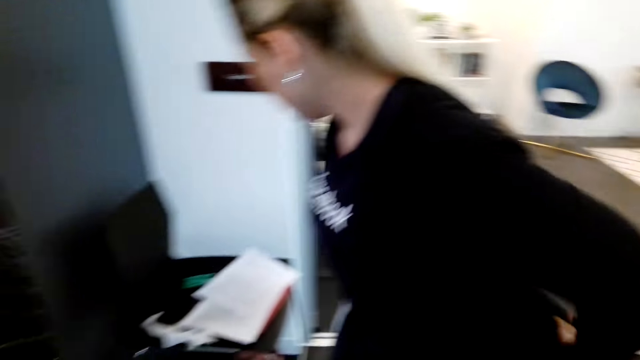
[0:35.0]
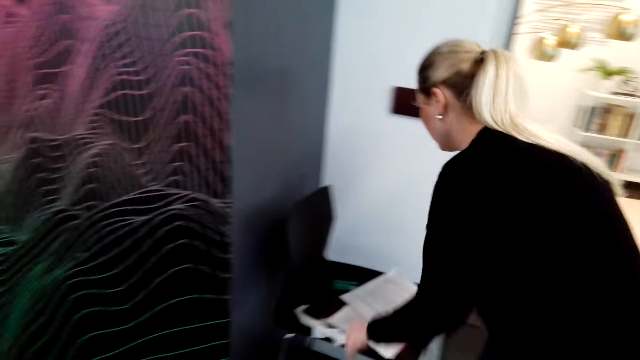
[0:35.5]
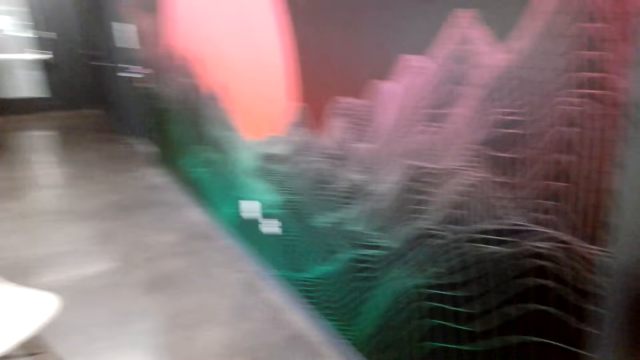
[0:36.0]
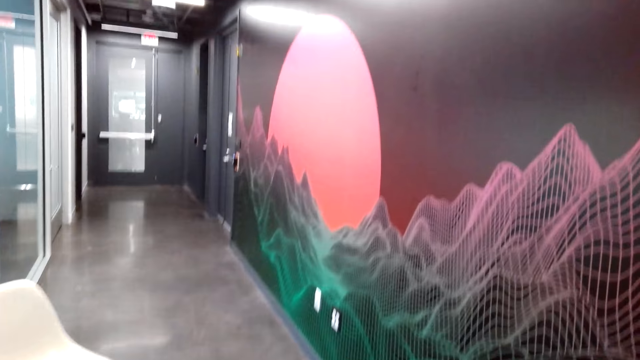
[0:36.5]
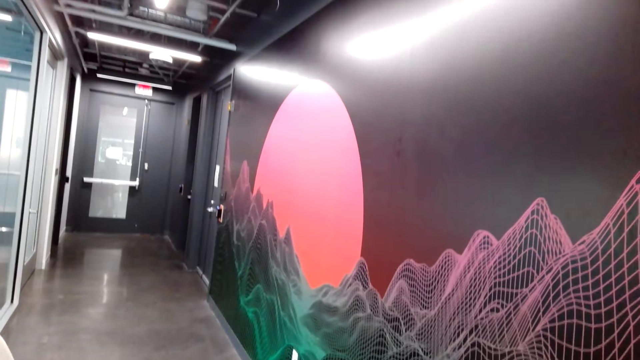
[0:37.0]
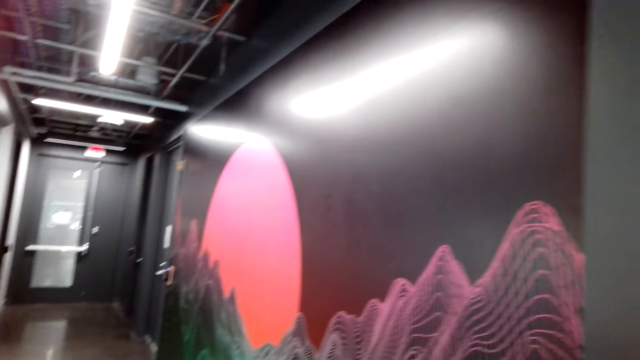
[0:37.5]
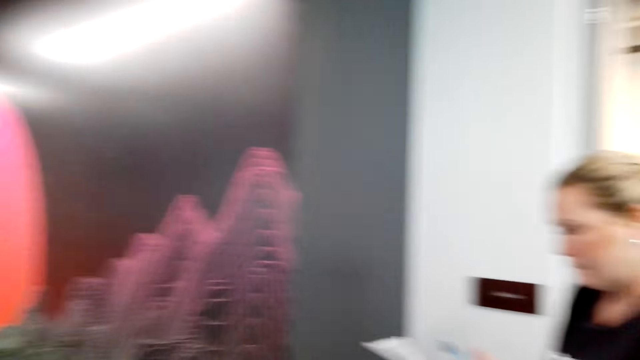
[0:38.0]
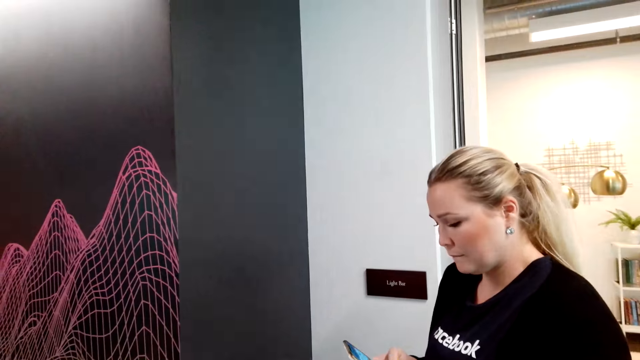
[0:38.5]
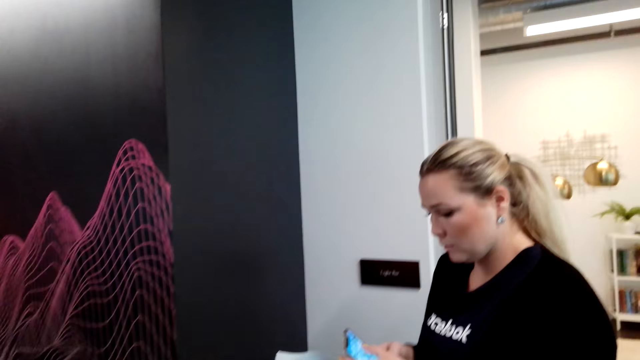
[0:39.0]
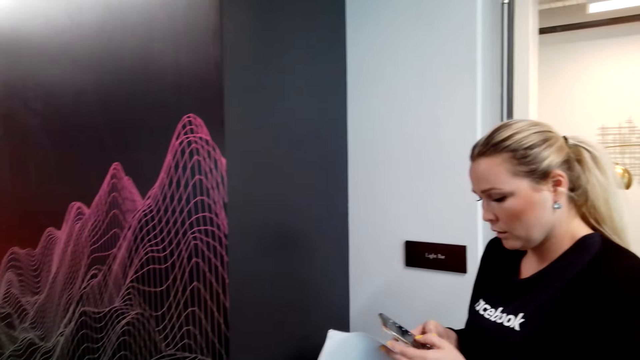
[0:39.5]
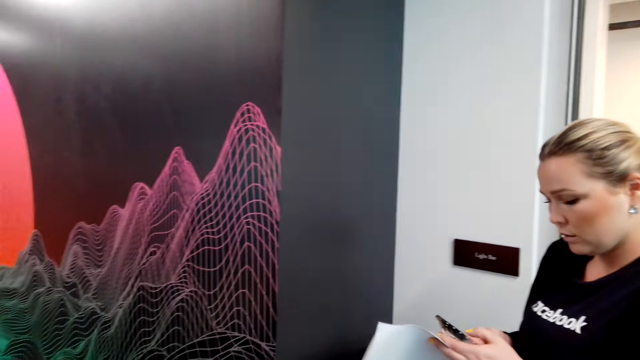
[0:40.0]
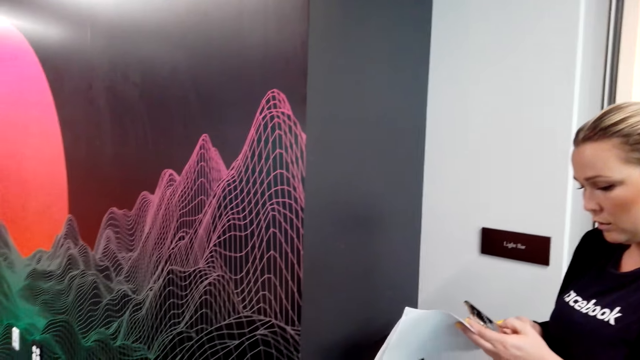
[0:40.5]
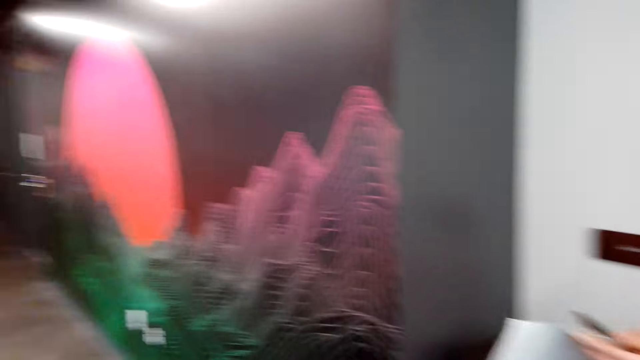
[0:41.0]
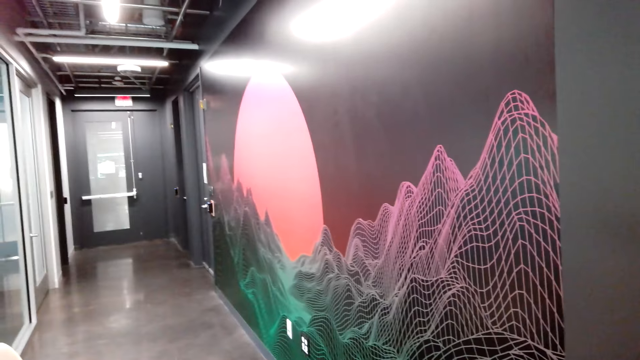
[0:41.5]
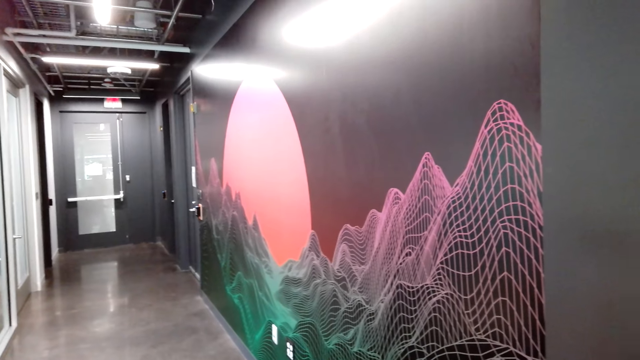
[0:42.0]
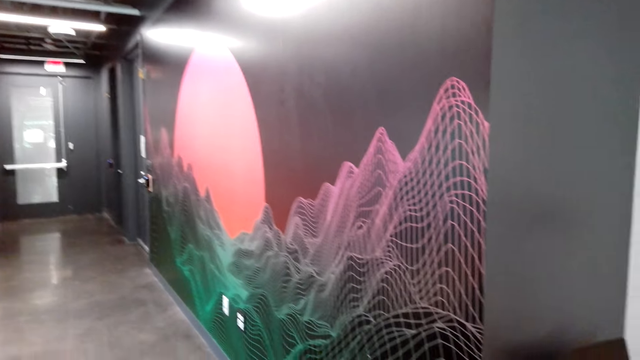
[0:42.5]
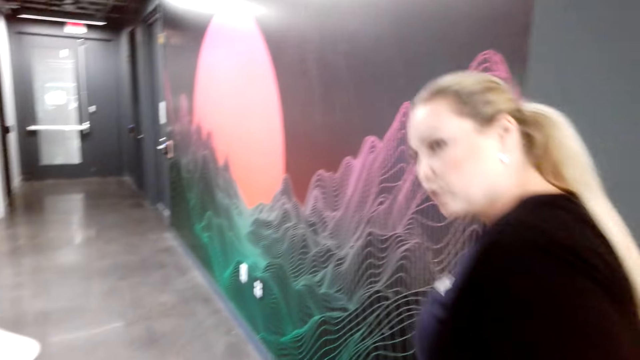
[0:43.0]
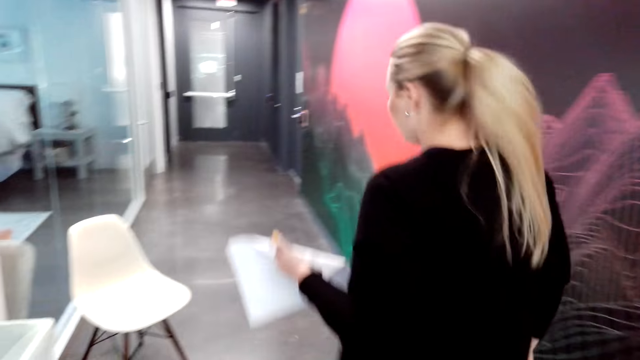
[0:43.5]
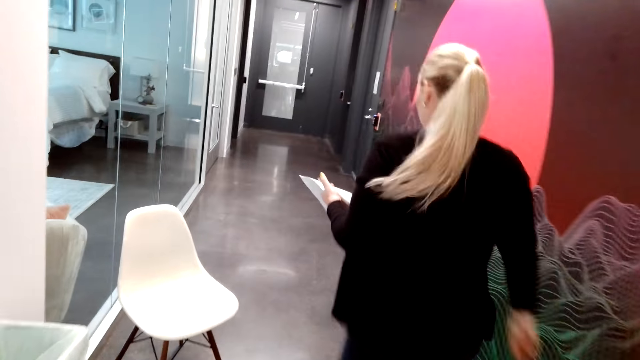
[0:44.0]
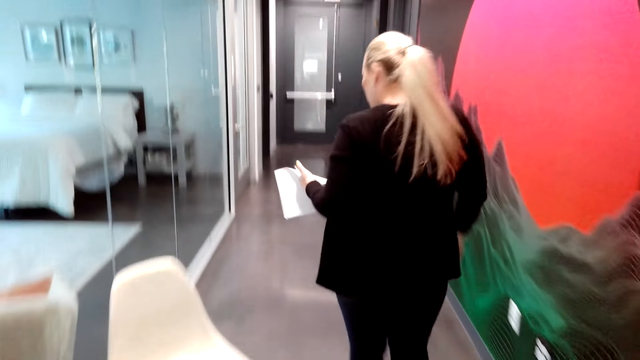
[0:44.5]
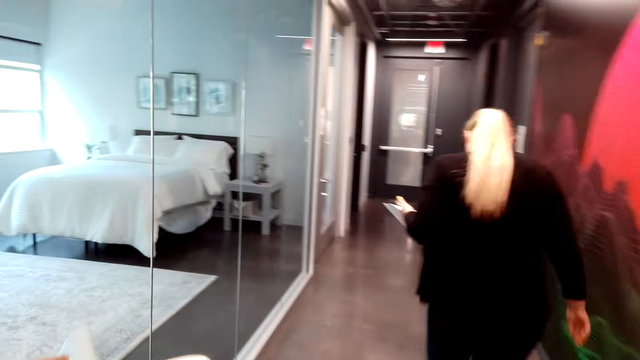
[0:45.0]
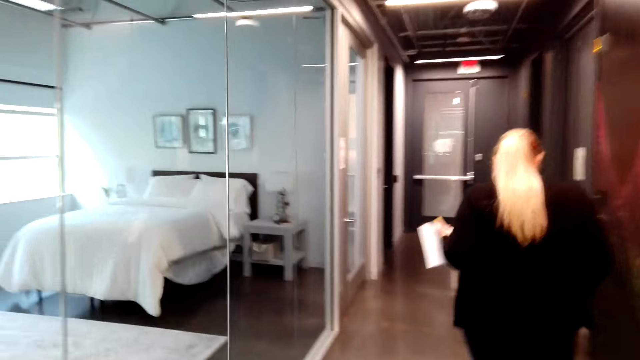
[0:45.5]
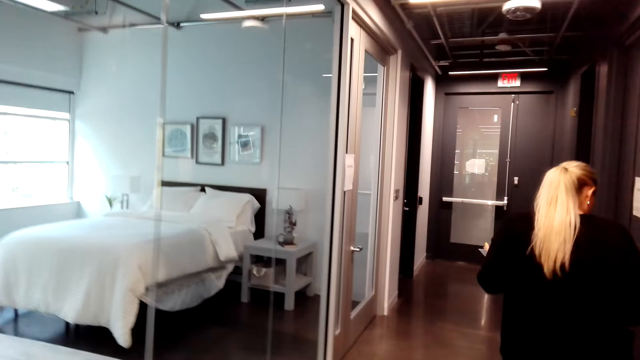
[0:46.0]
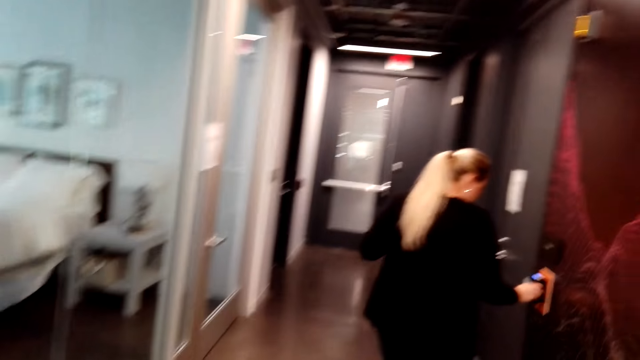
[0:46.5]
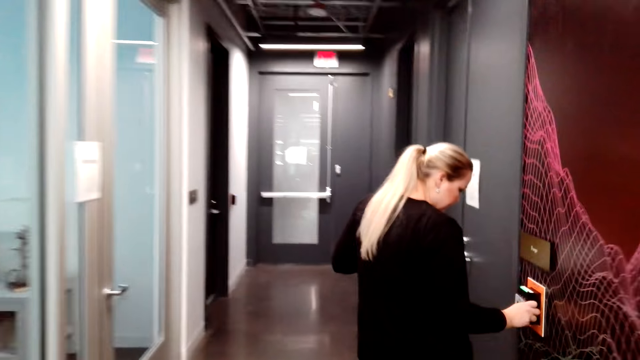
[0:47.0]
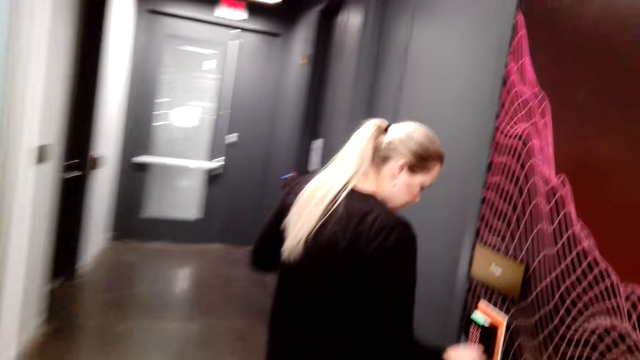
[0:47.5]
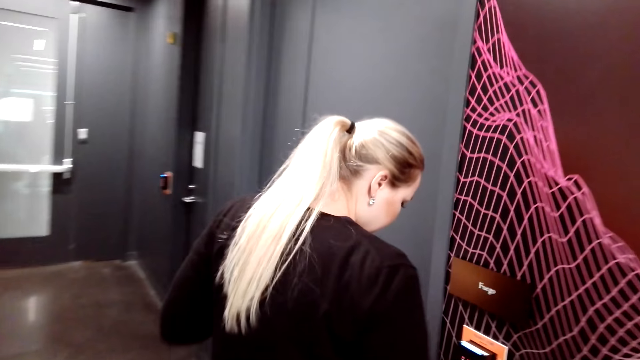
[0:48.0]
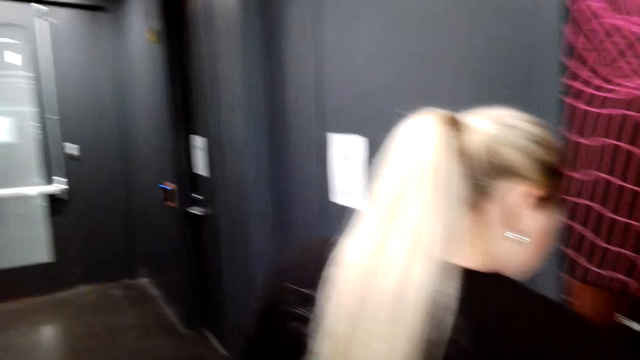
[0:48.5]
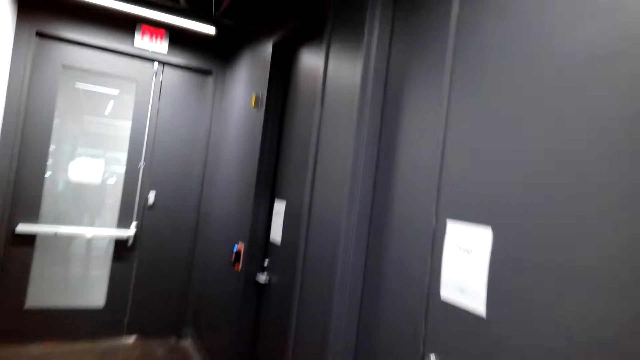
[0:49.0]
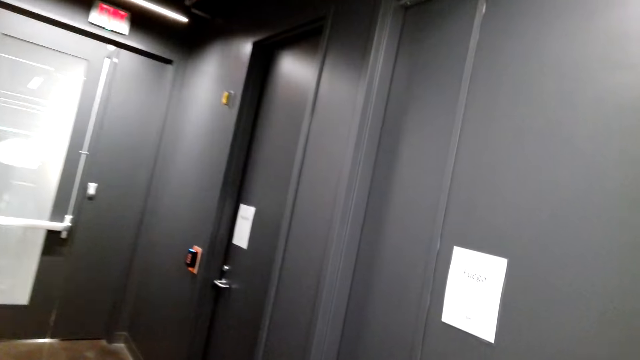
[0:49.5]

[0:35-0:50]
The lady turns around. The camera wearer turns around. They turn around again. They look at the lady. The lady operates on her phone. The camera wearer turns around. The lady talks with the camera wearer. The lady walks in the corridor. The camera wearer follows the lady on the corridor. The lady presses the door.

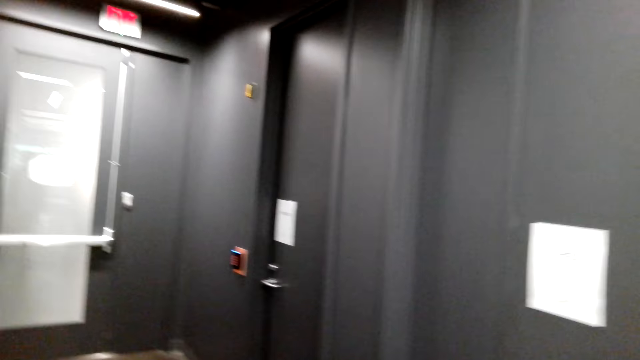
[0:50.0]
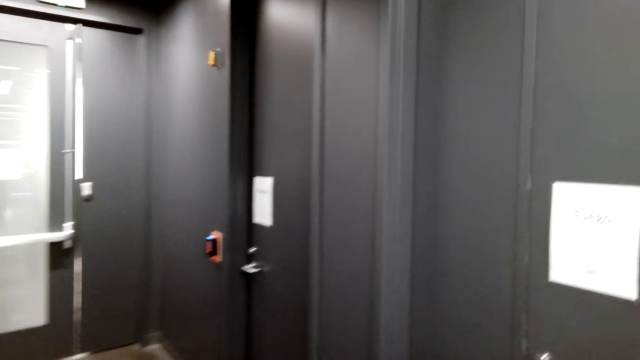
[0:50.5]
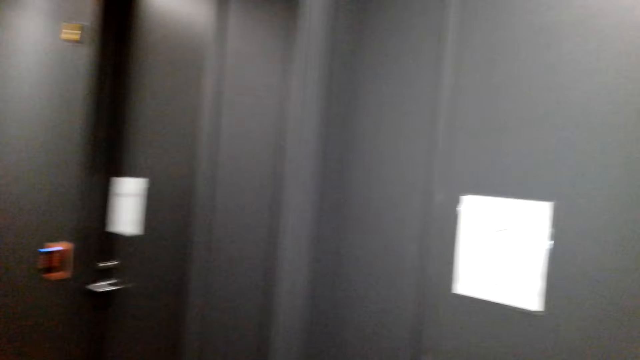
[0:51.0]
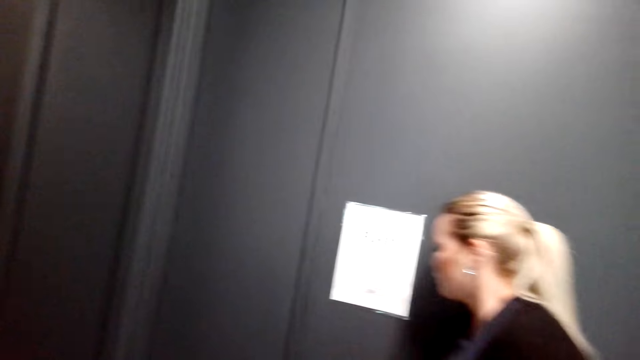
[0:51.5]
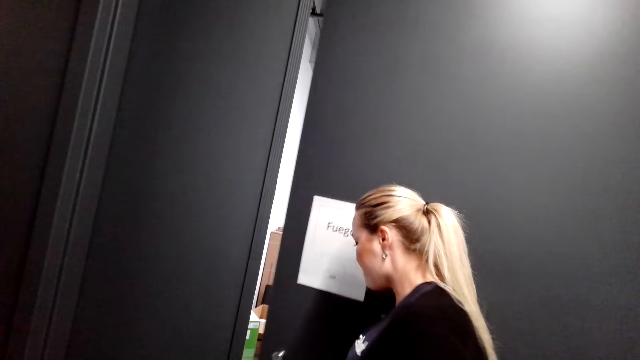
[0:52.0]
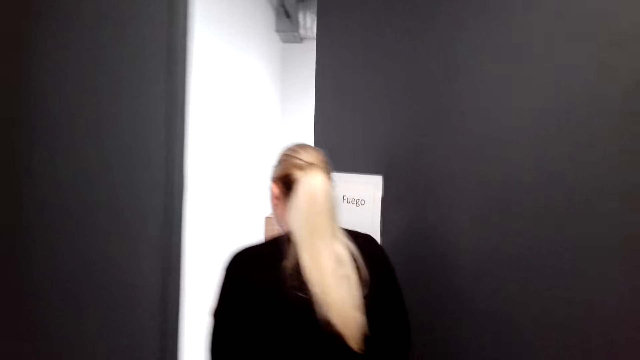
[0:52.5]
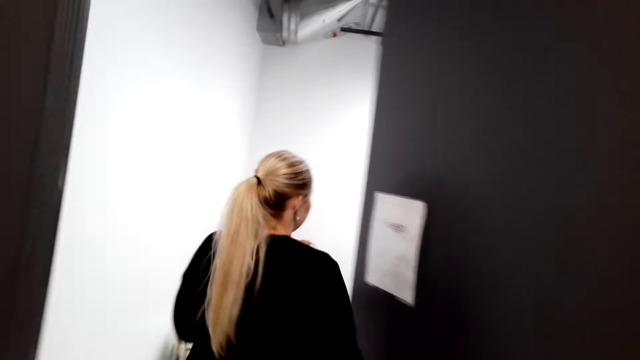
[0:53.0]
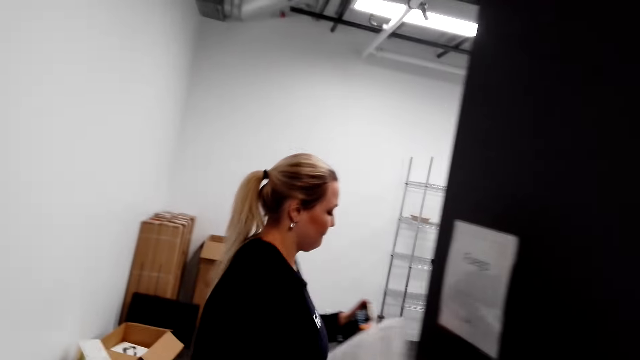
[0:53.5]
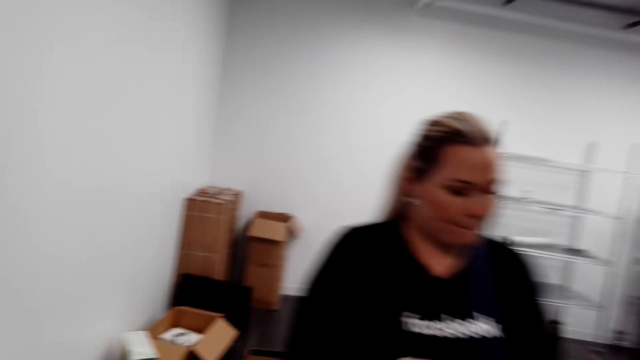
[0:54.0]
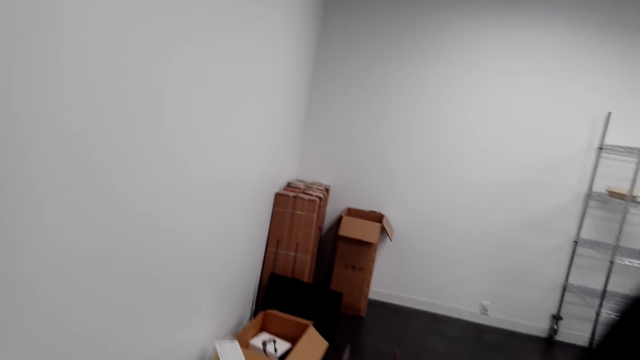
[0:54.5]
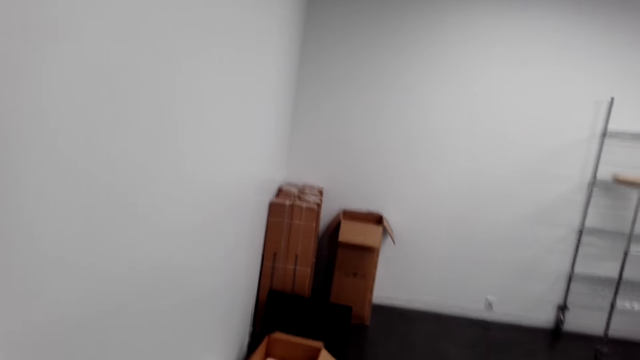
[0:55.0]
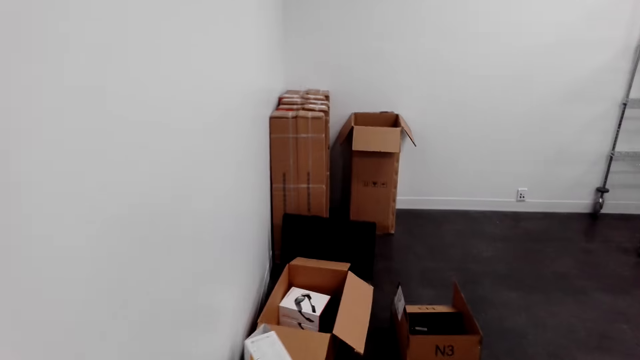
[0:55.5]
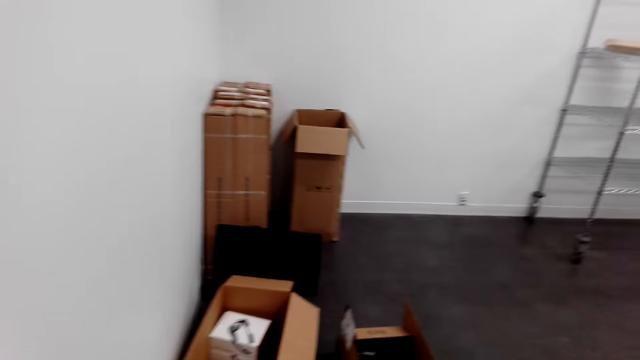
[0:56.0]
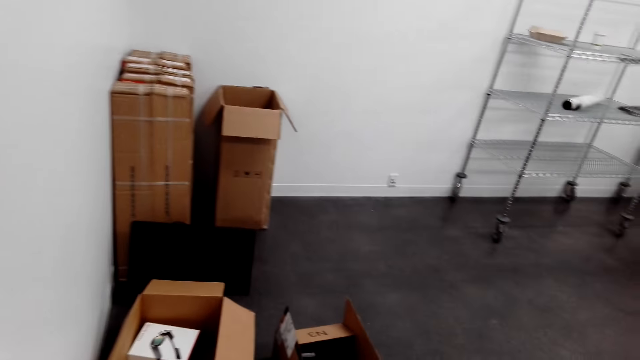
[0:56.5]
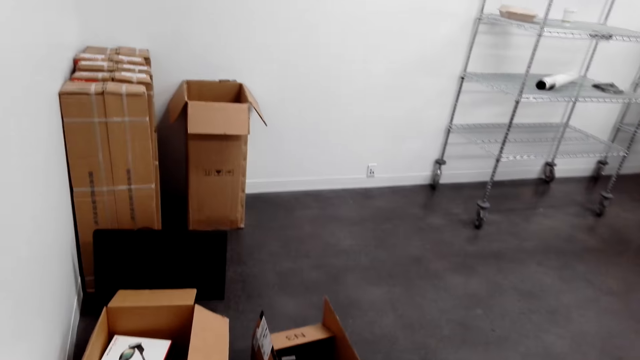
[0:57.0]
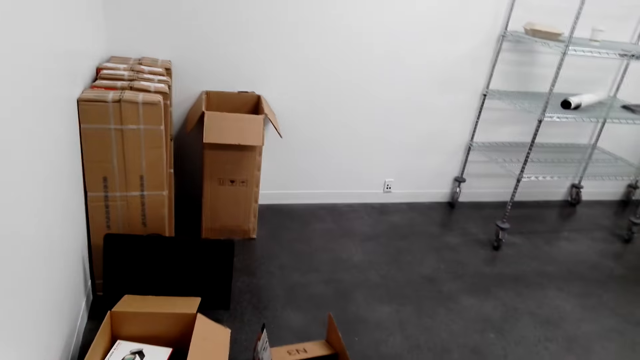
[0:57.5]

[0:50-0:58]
The camera wearer looks around. The lady opens the door. The lady enters in a room. The camera wearer walks in the room.
